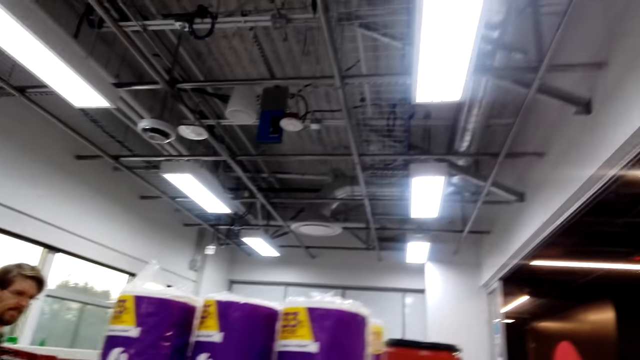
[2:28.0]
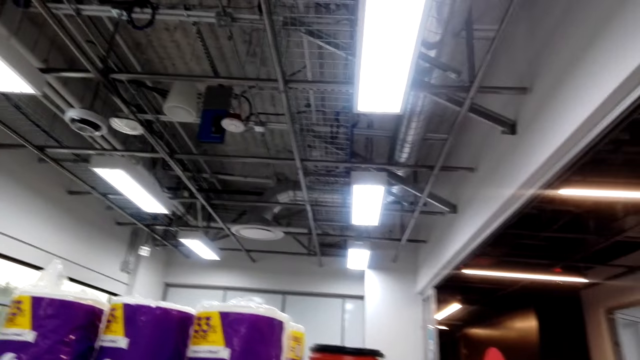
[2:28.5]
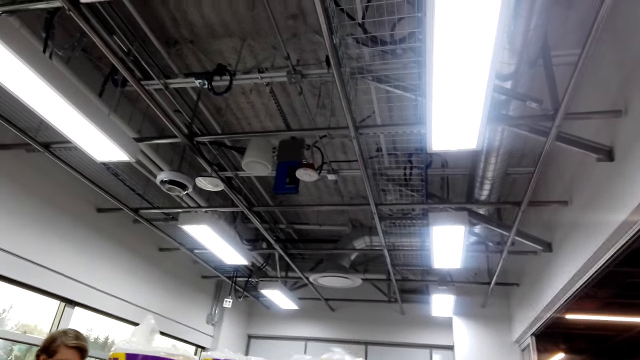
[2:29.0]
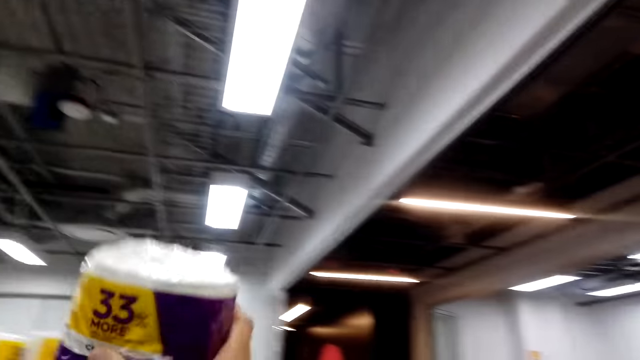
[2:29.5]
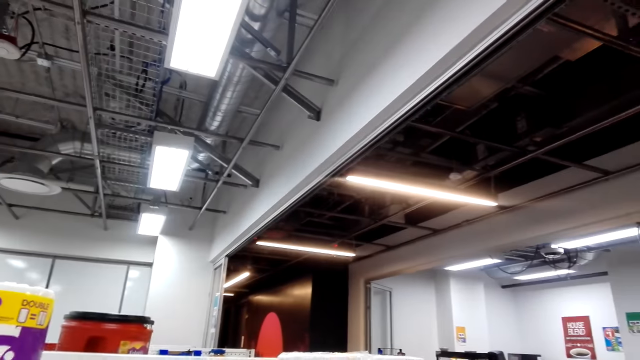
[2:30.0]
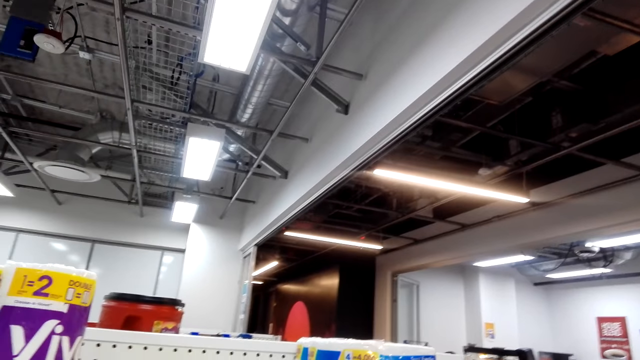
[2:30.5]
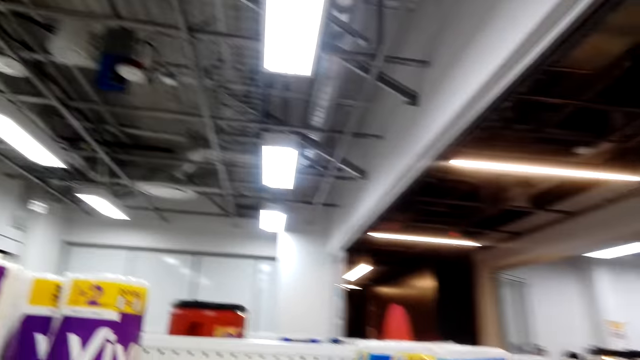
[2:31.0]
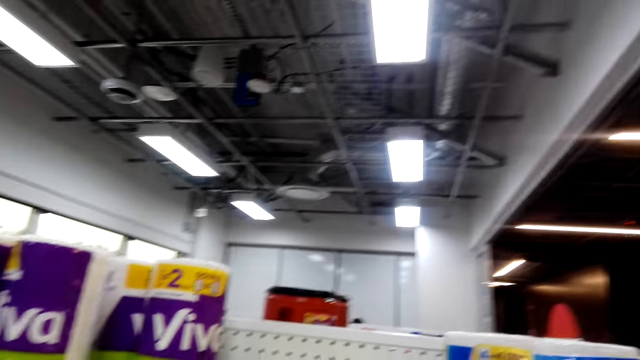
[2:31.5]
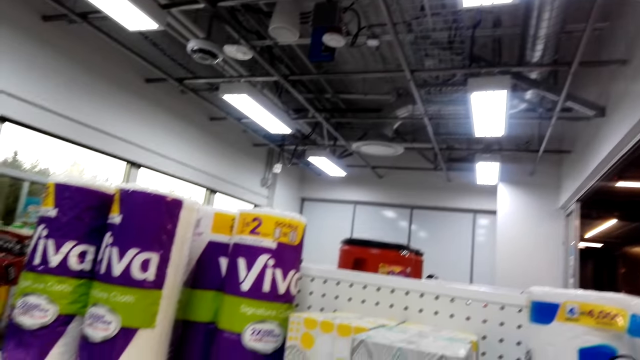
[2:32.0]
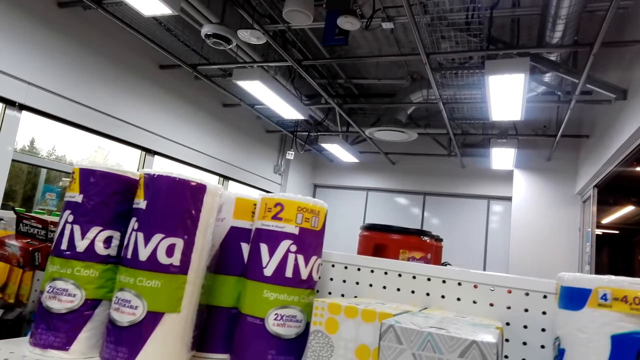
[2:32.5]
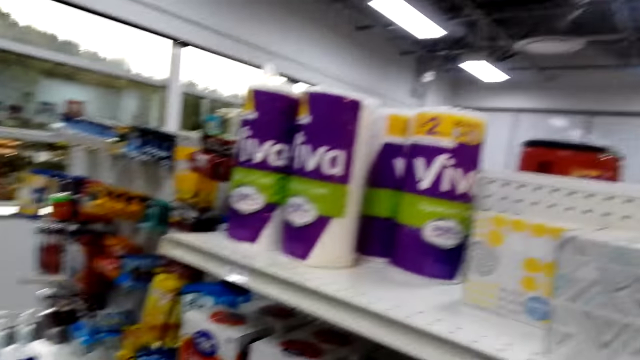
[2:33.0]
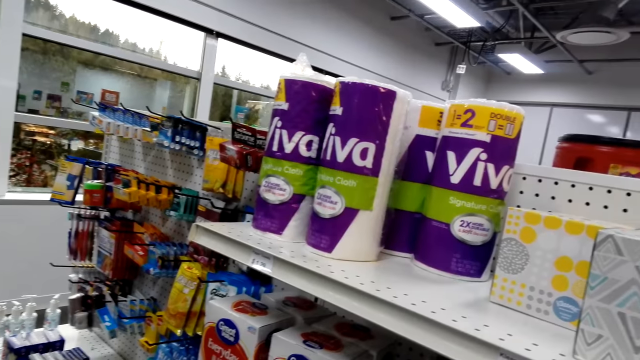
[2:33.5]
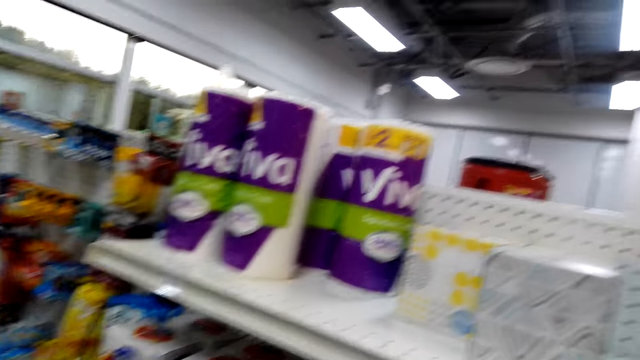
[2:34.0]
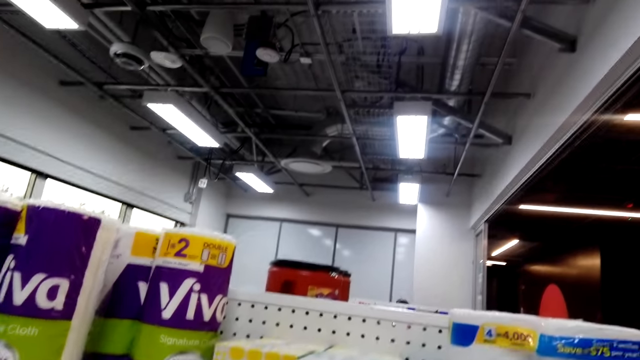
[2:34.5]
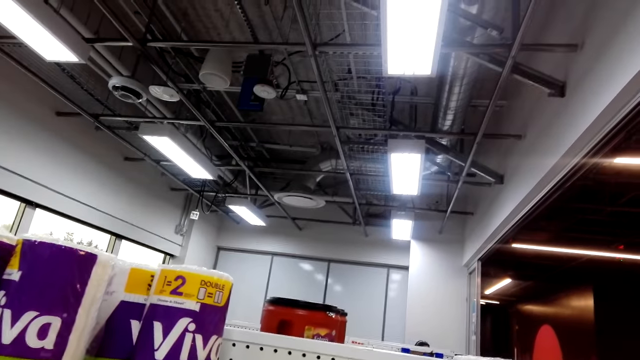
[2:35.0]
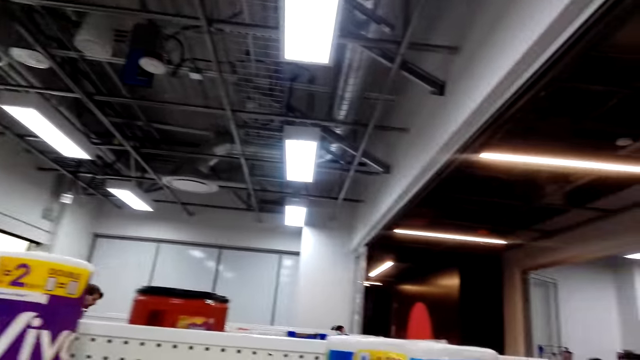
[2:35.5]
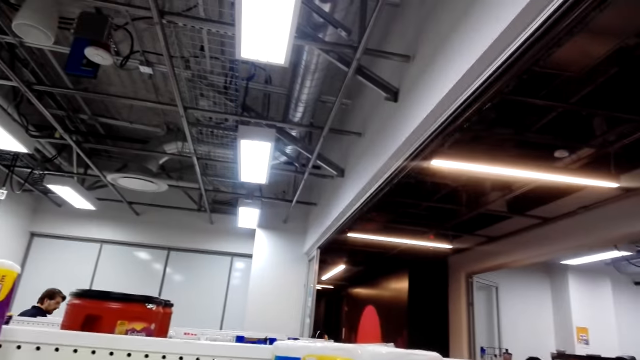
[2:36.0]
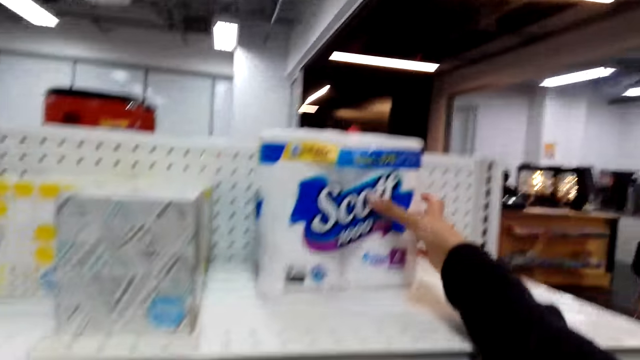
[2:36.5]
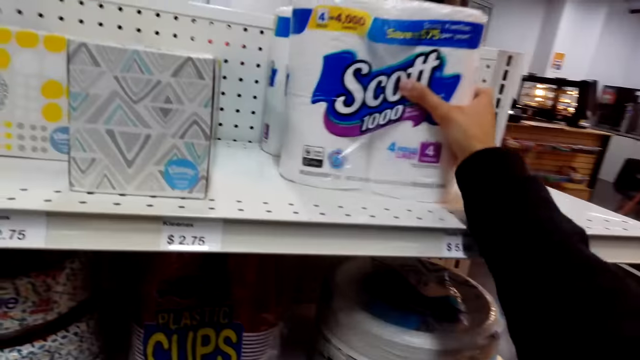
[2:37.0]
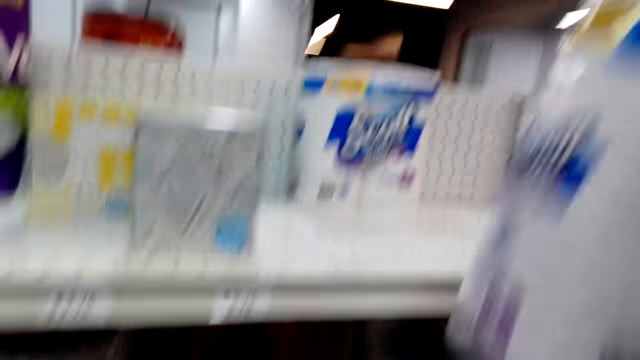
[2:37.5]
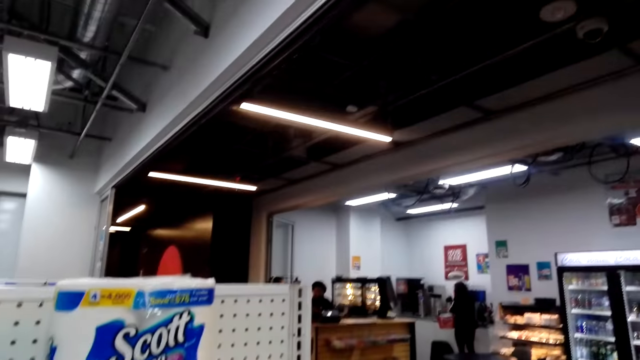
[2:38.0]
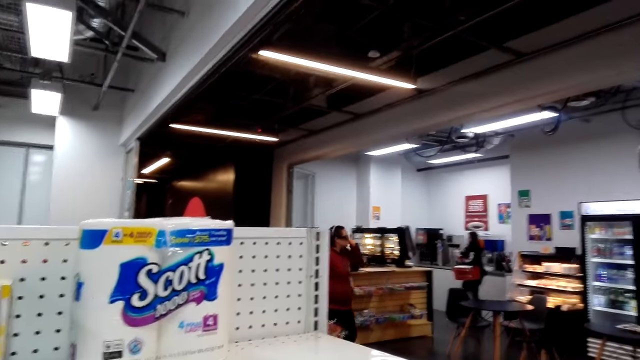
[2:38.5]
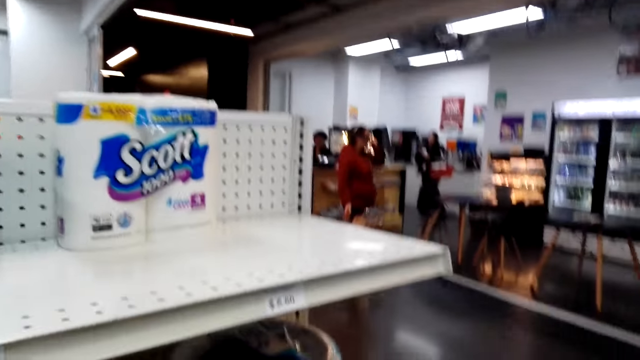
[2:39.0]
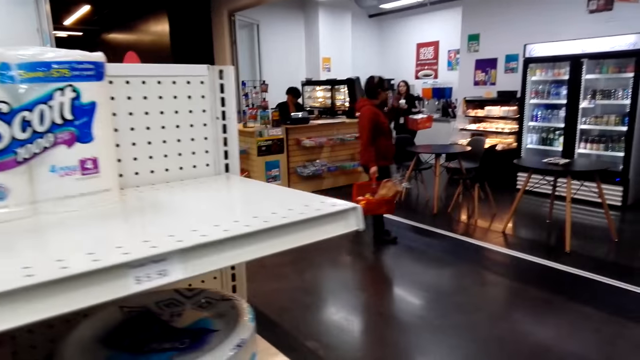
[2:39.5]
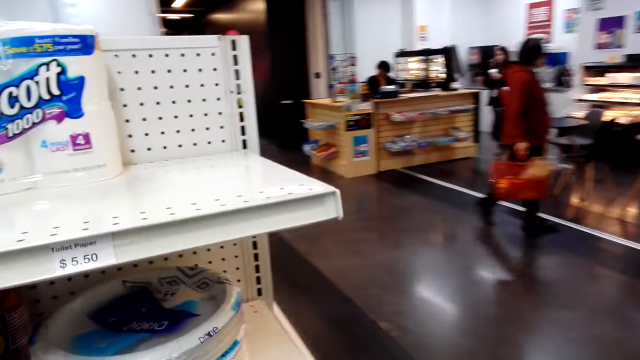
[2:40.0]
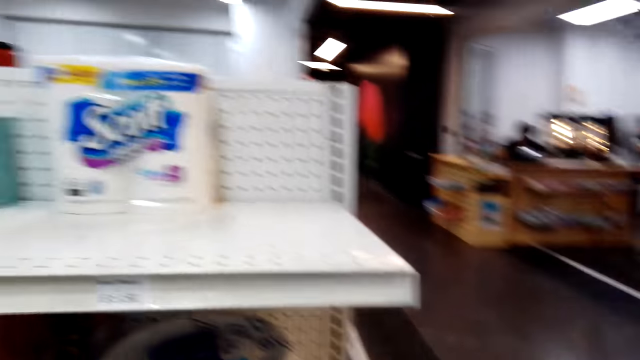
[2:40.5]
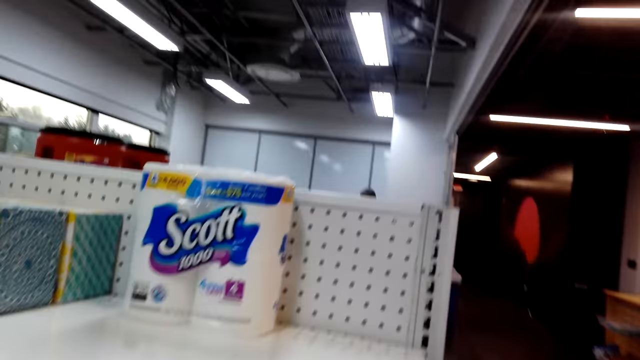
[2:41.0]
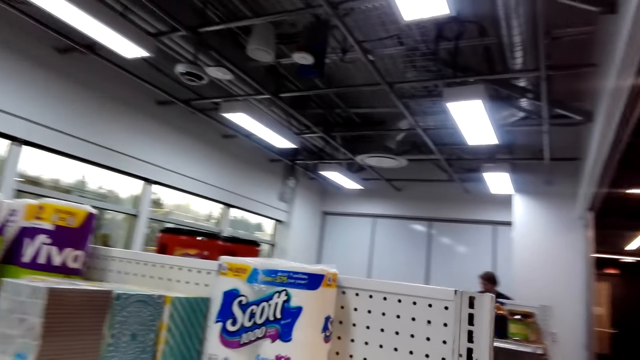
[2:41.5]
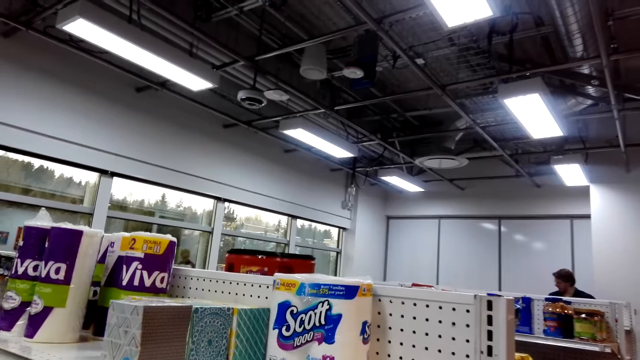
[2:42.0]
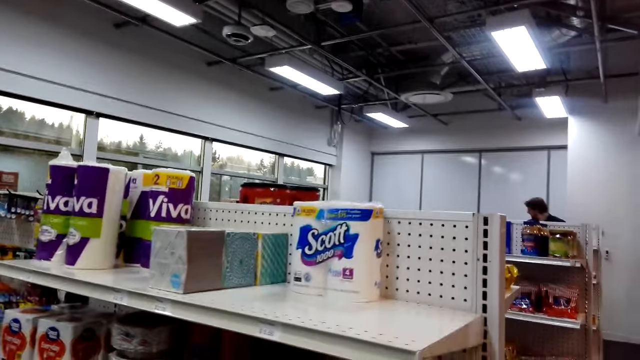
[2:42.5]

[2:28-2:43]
The camera wearer picks a serviette roll and looks around the store. They pick tissue rolls and walk around the store.

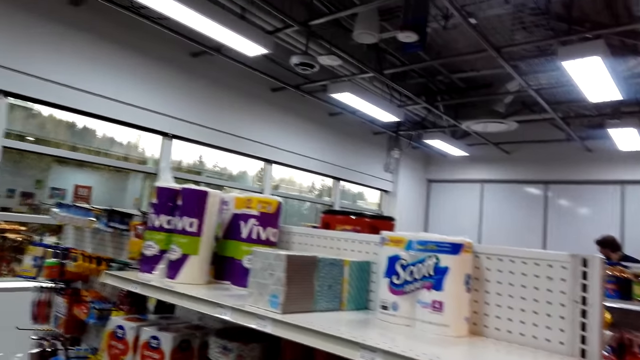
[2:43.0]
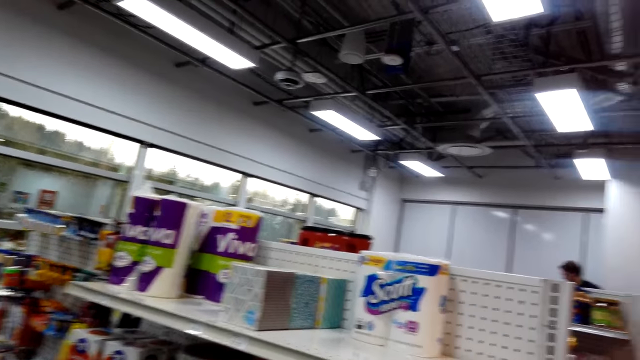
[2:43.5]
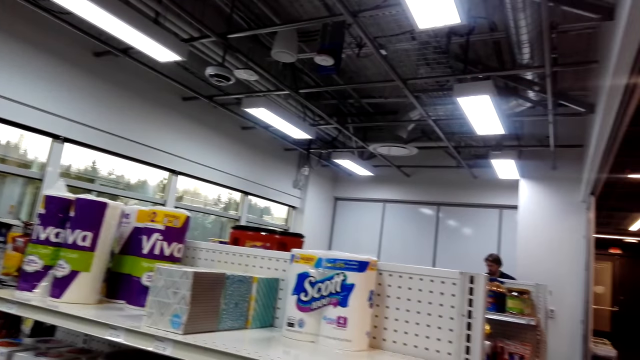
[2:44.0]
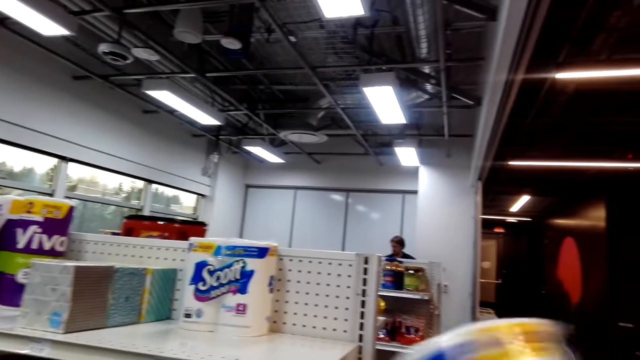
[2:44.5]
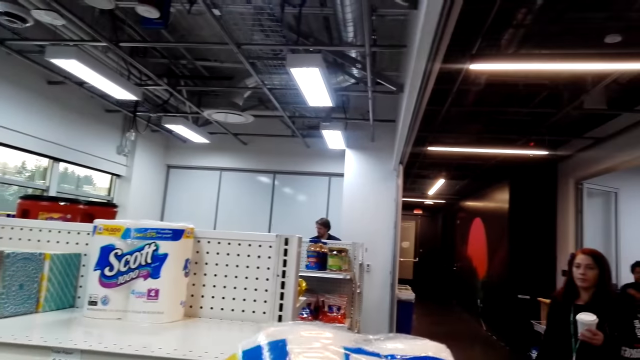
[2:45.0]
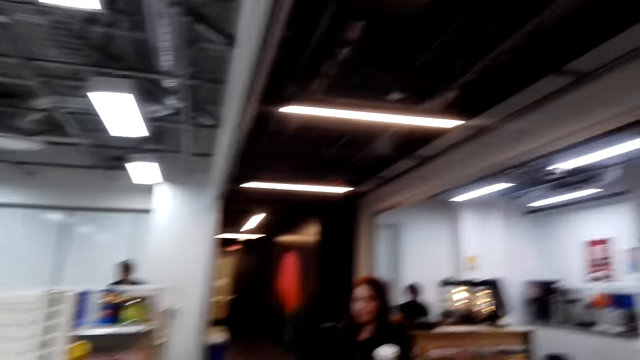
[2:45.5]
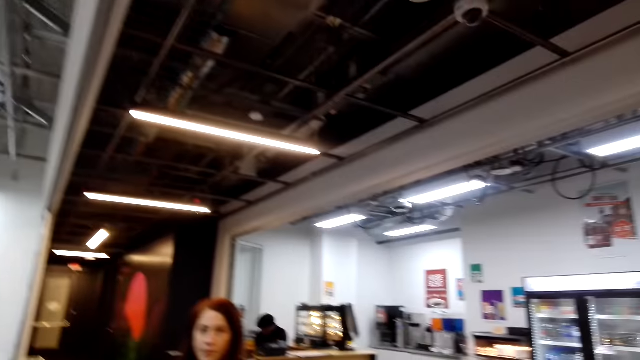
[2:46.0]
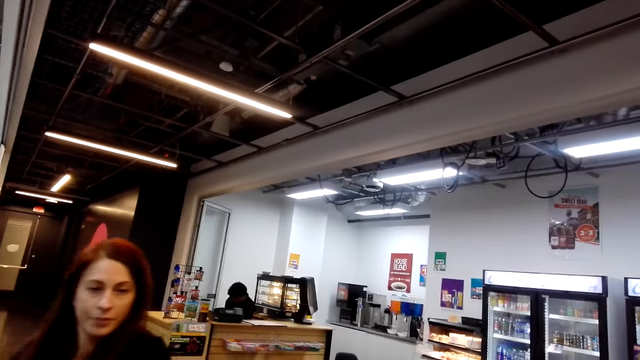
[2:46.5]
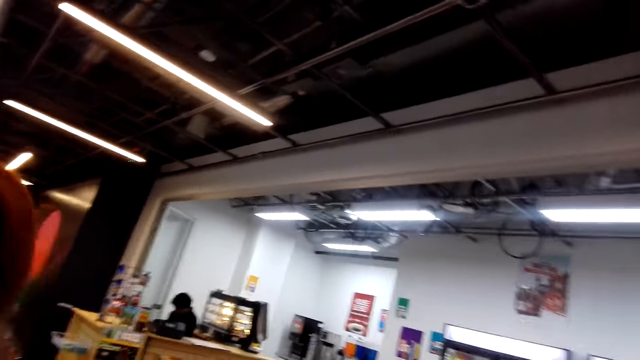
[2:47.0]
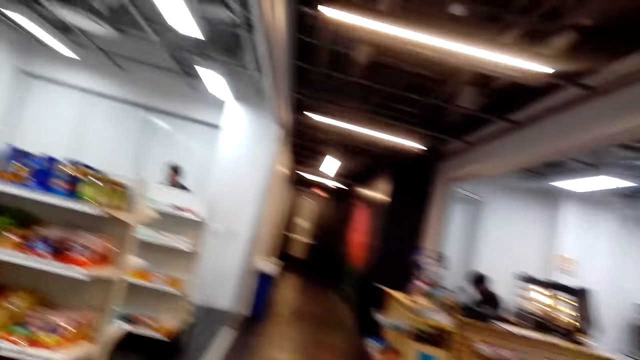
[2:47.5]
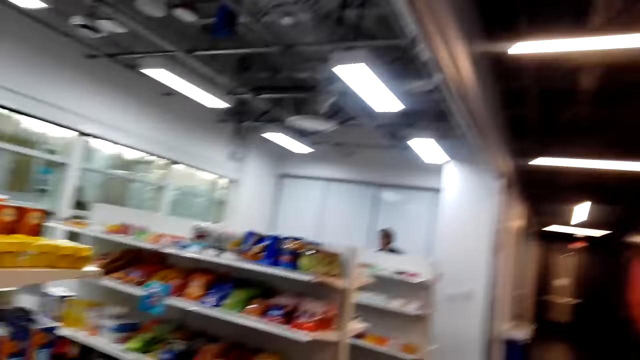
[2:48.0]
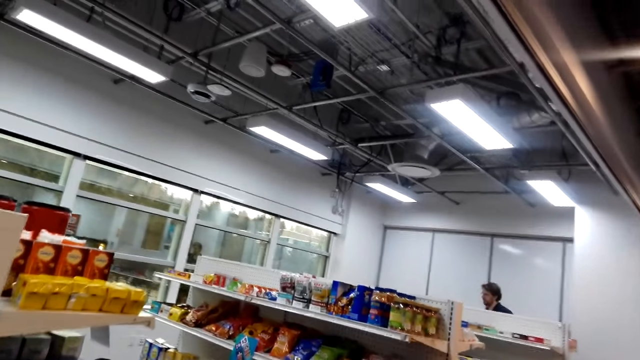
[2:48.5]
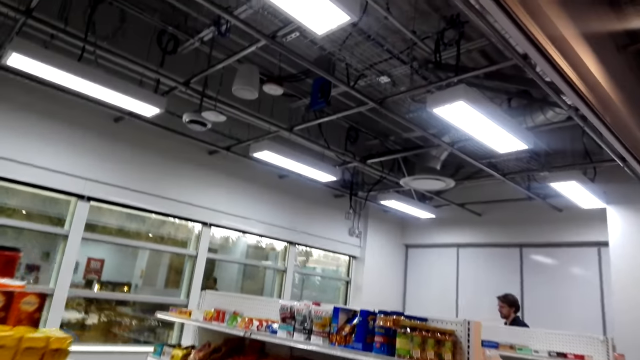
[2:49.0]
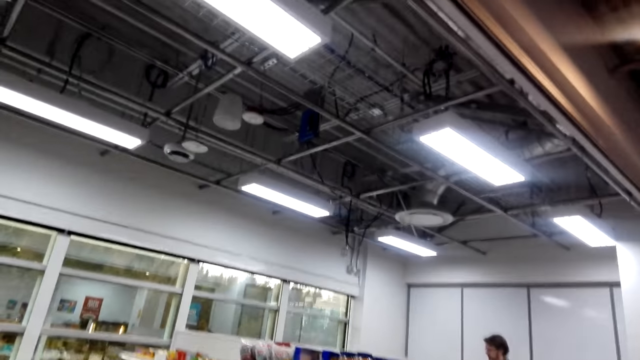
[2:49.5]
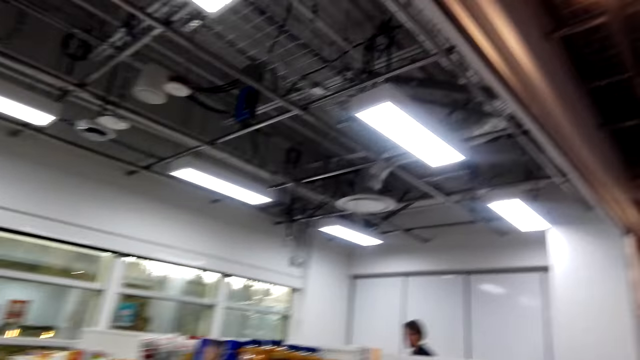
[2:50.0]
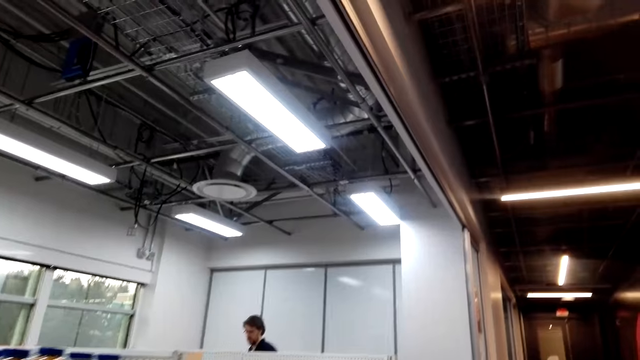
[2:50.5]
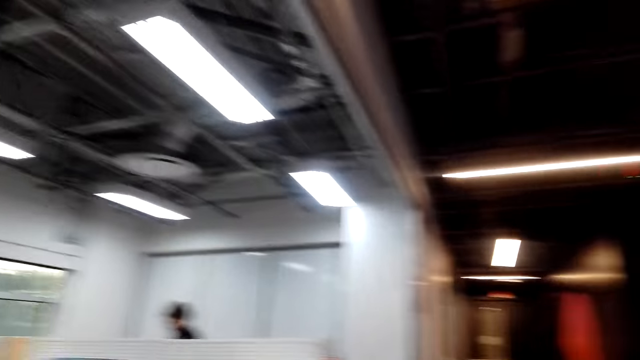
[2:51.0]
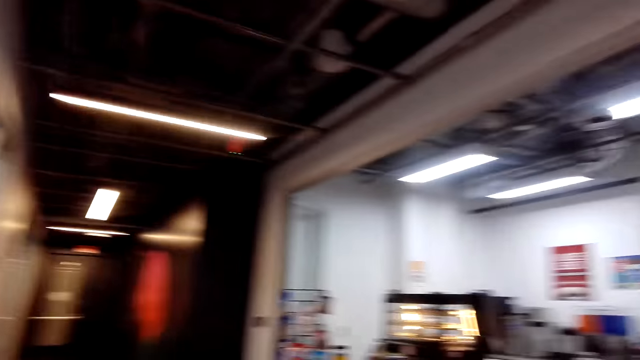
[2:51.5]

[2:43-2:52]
The camera wearer walks around.
